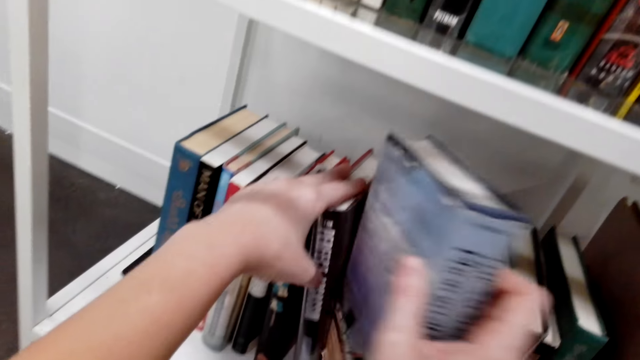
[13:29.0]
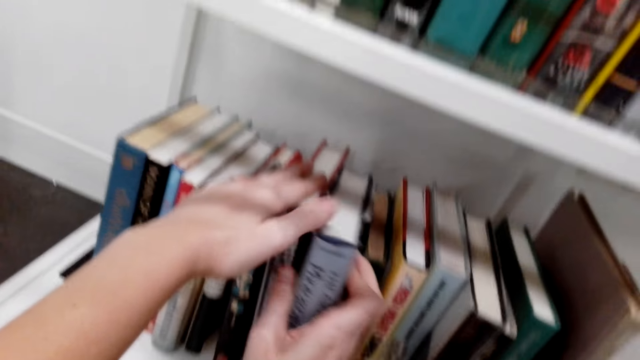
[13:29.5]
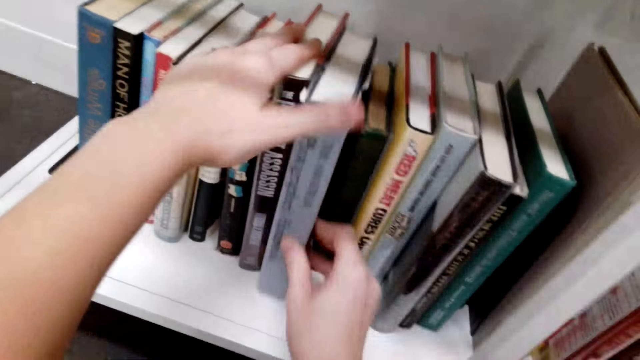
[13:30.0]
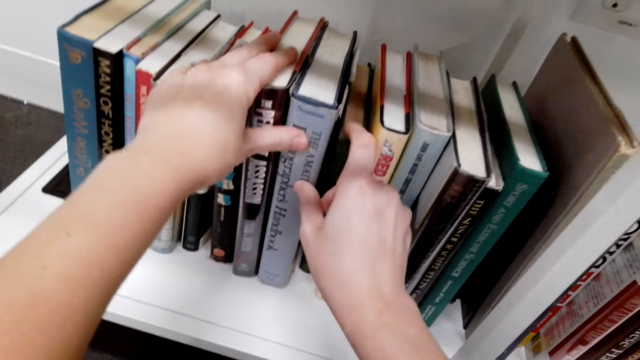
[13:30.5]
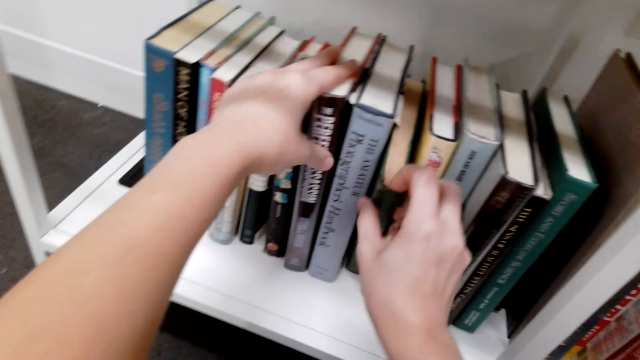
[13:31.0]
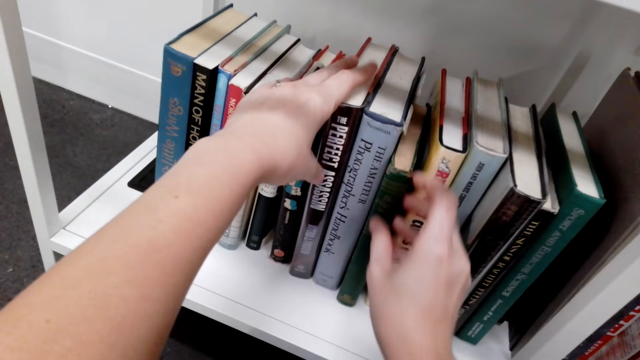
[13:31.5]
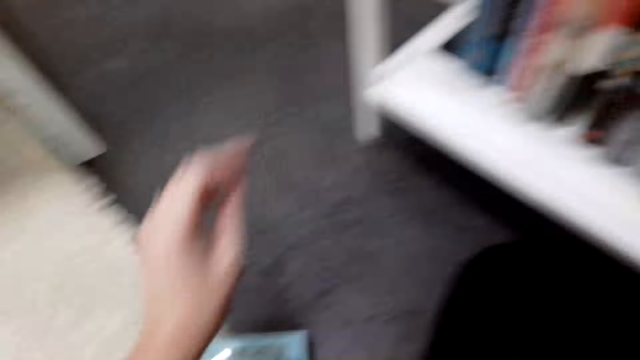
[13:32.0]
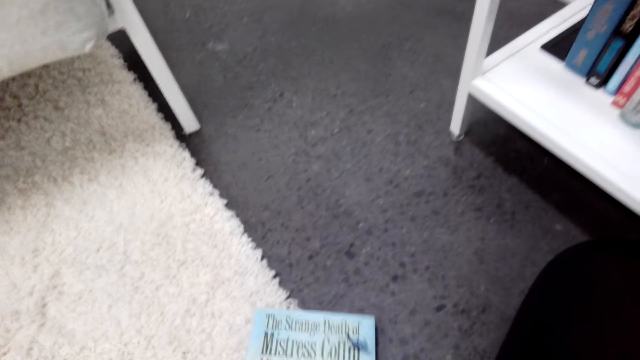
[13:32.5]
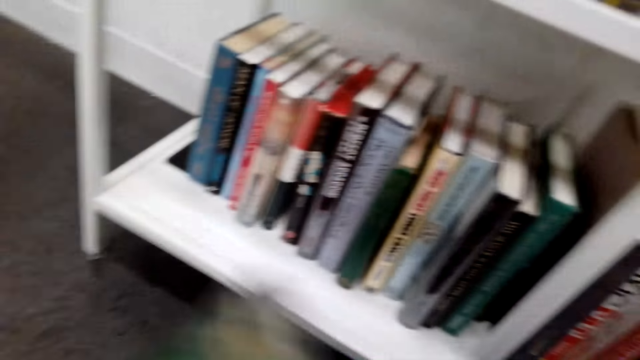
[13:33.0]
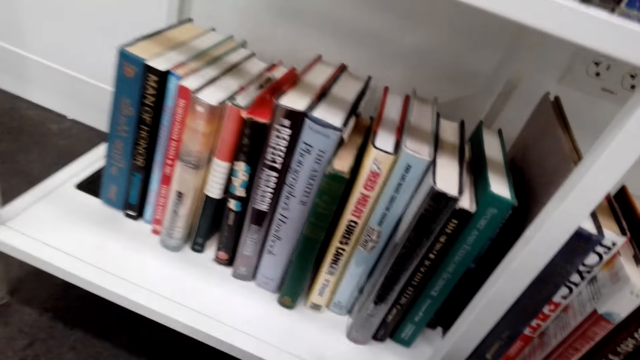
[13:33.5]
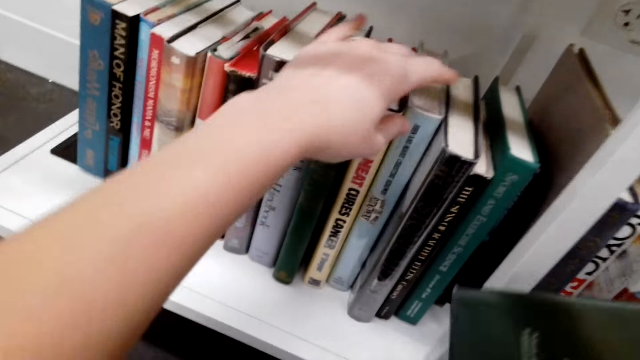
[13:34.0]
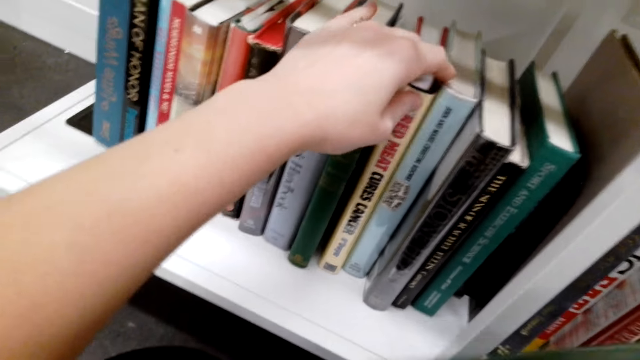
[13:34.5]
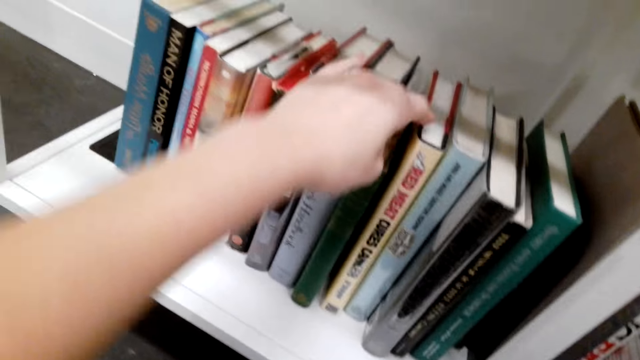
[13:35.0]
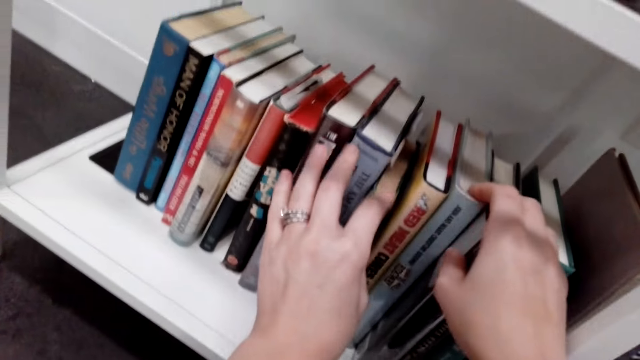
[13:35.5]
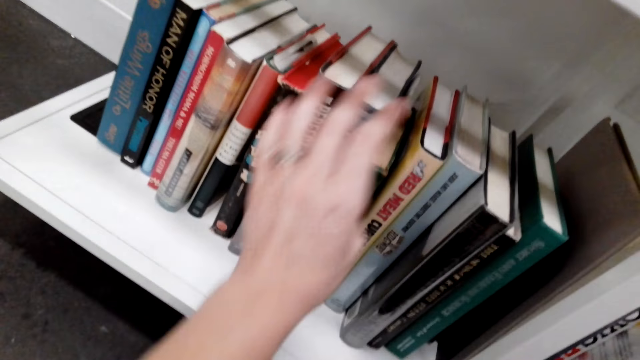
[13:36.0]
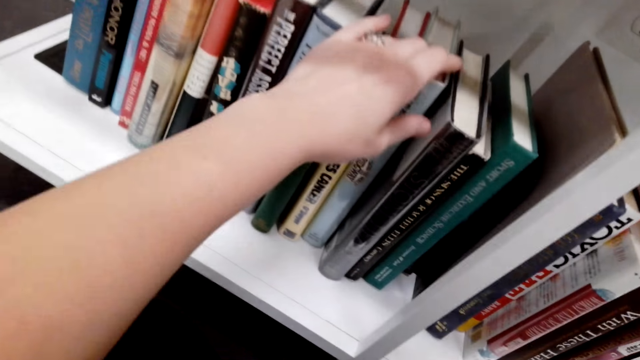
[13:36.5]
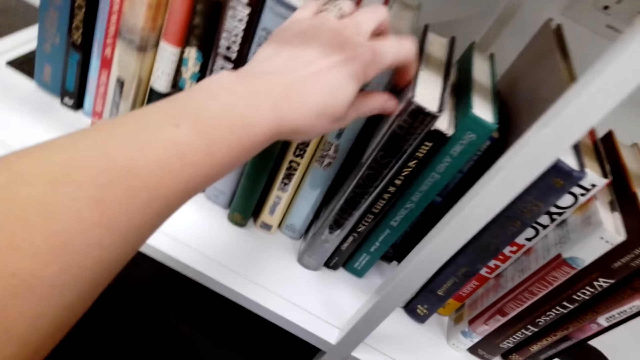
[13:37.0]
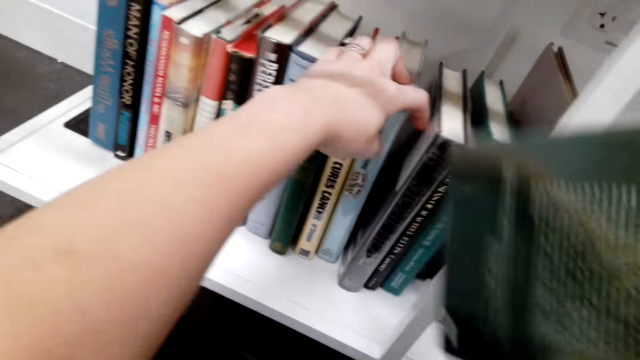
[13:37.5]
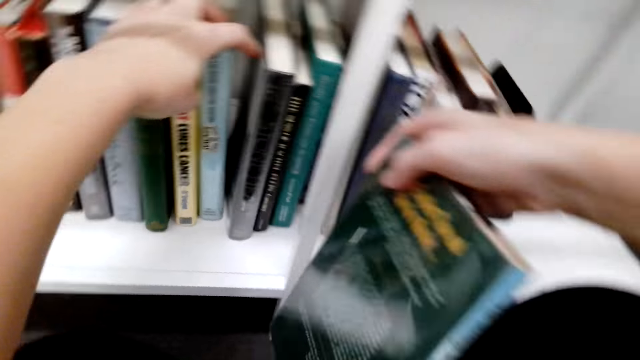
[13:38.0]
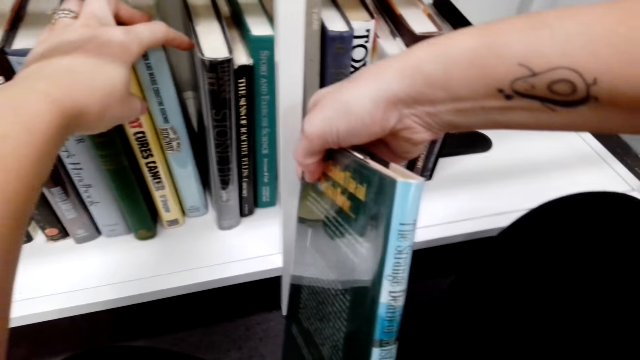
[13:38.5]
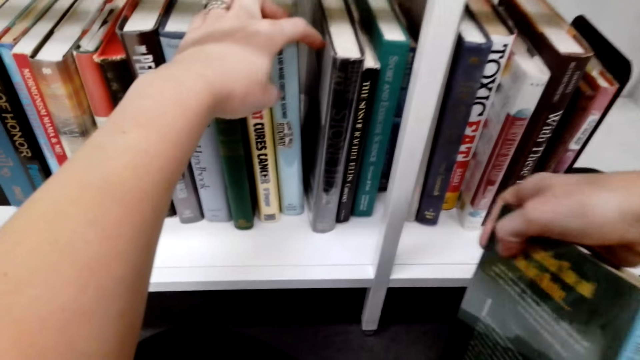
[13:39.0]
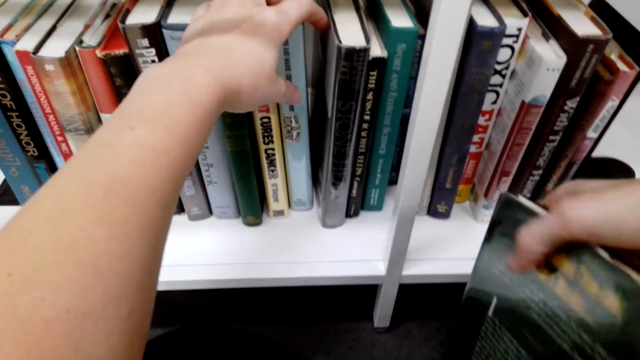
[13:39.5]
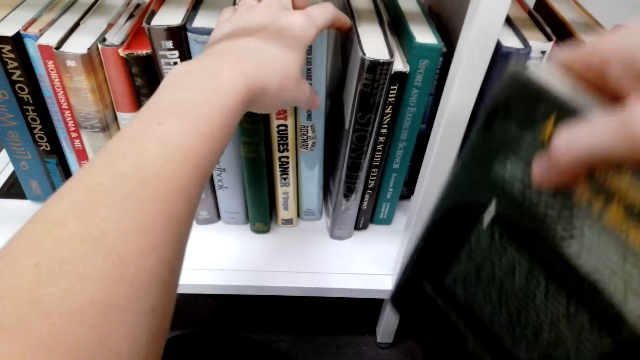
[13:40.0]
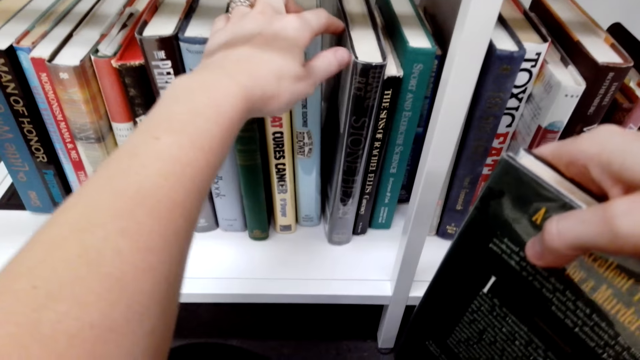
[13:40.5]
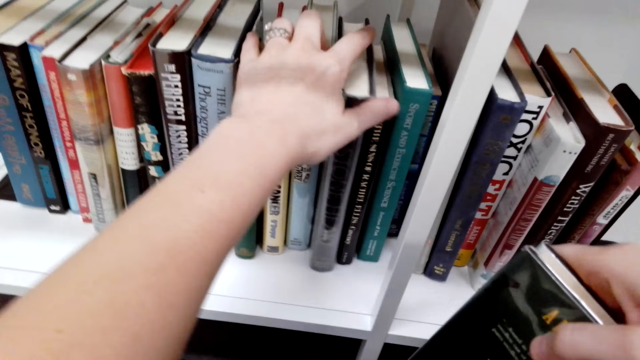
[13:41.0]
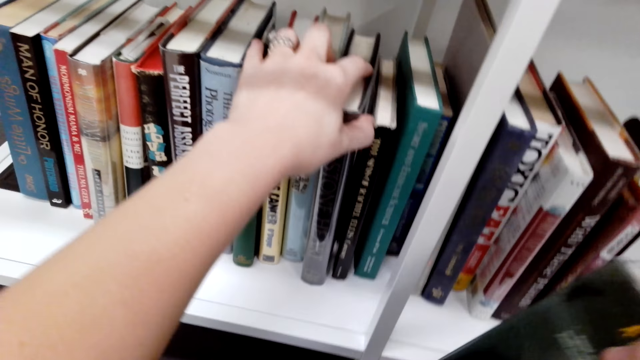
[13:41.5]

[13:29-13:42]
The camera wearer puts the book in the shelf. She moves the book in the shelf. She moves around. She picks a book on the ground. She moves around. She holds the book in the shelf. She puts the books on her lap. She moves the books in the shelf. She picks the book. She looks at the book. She moves the books in the shelf.

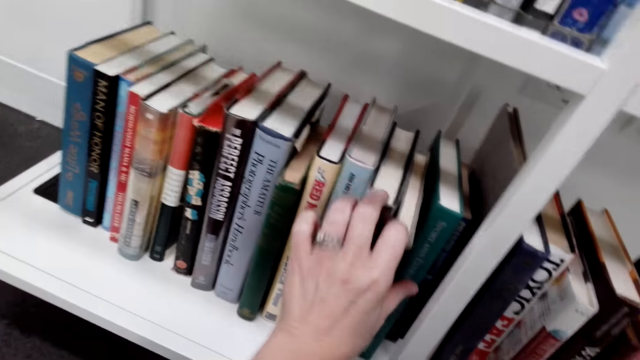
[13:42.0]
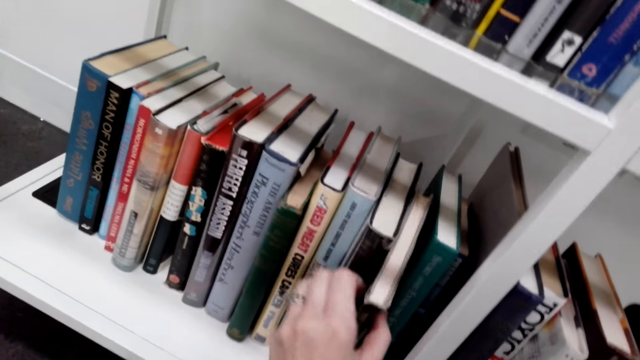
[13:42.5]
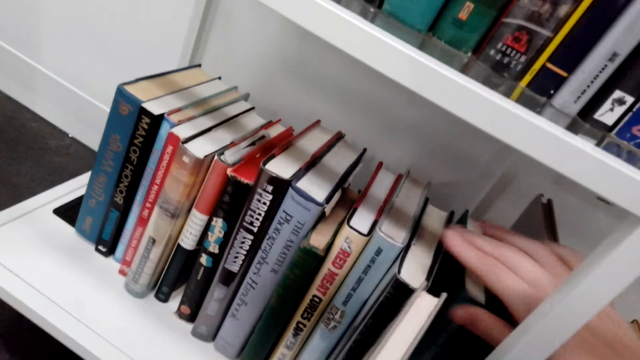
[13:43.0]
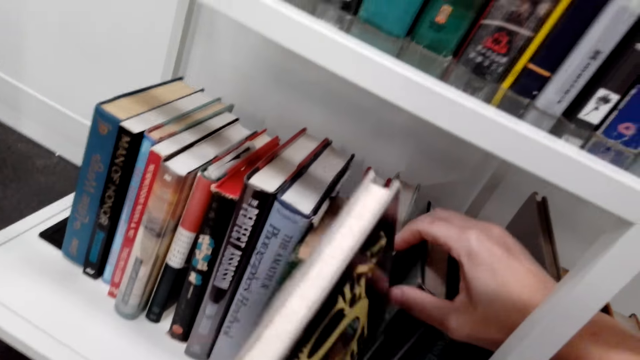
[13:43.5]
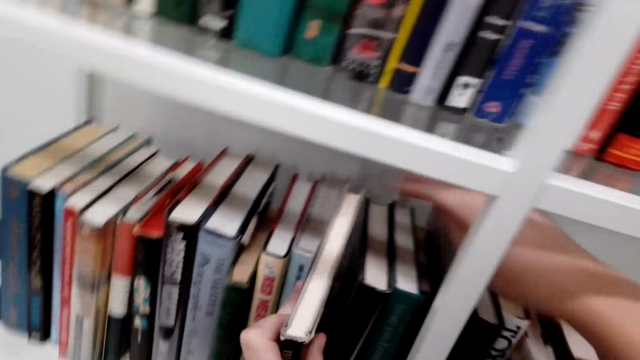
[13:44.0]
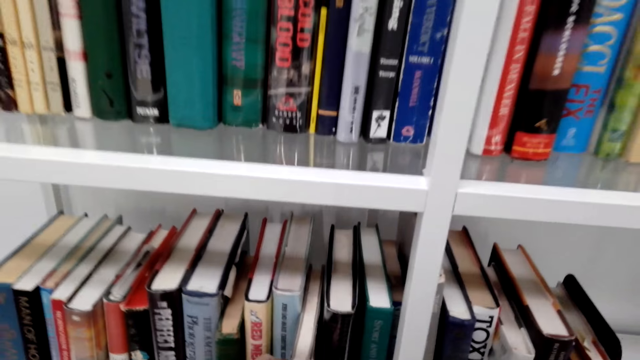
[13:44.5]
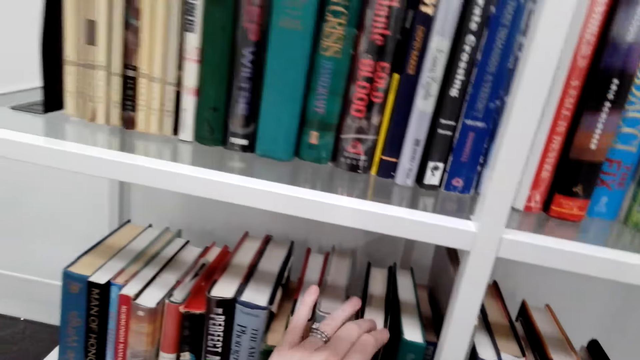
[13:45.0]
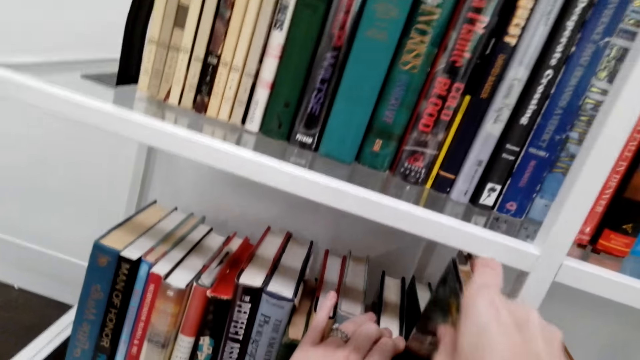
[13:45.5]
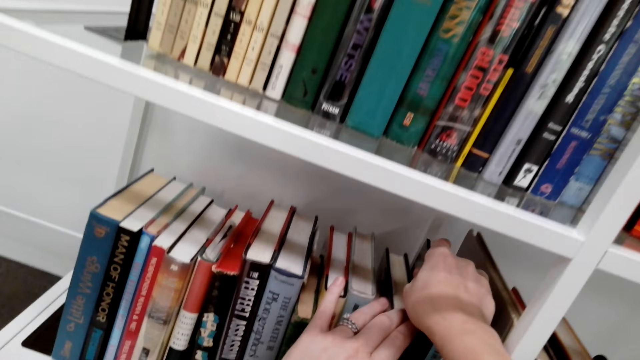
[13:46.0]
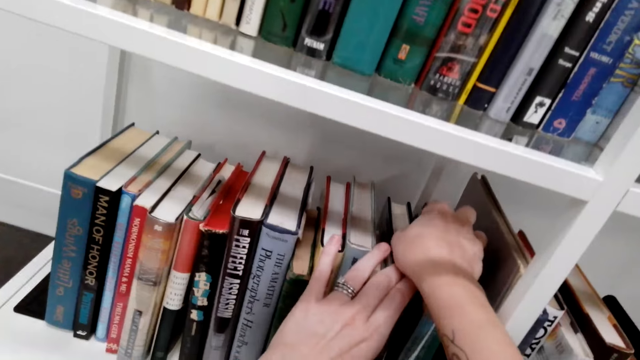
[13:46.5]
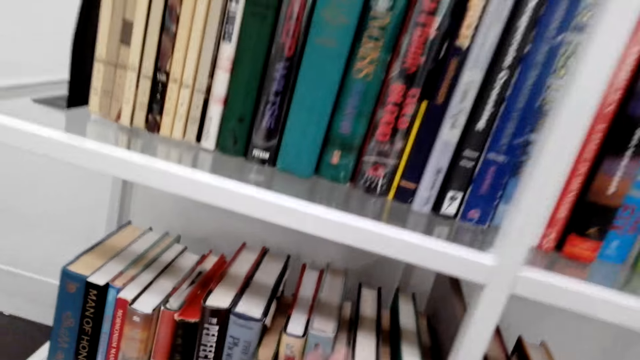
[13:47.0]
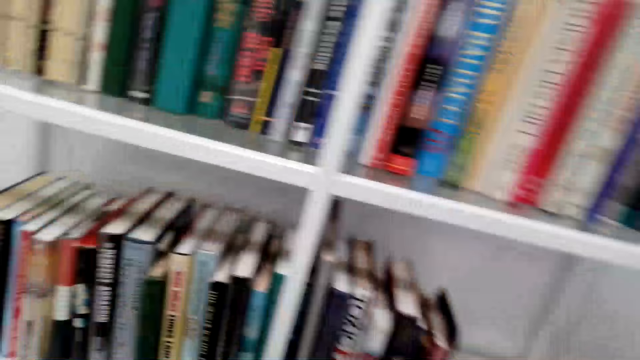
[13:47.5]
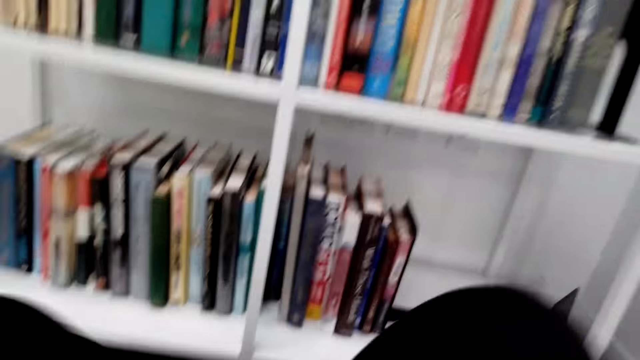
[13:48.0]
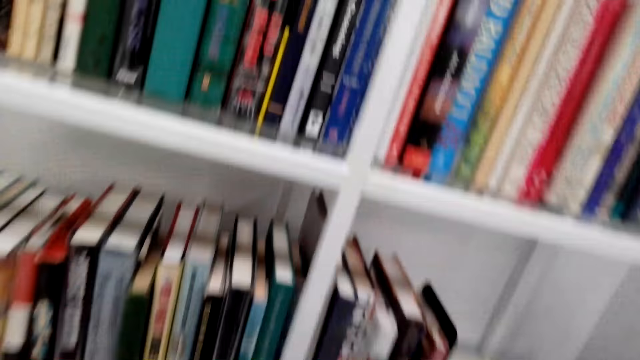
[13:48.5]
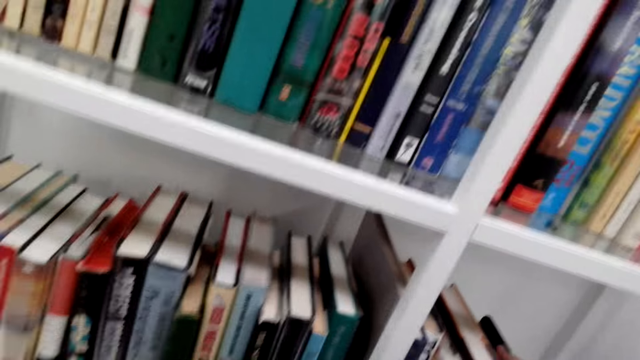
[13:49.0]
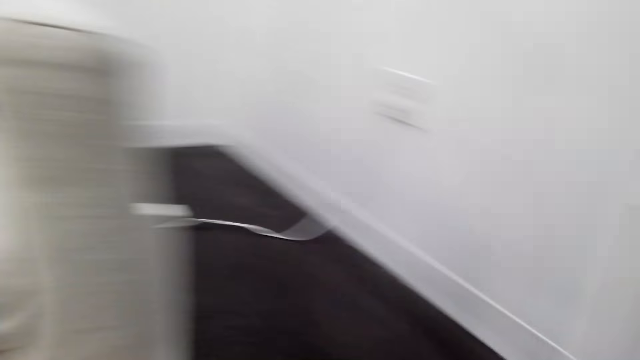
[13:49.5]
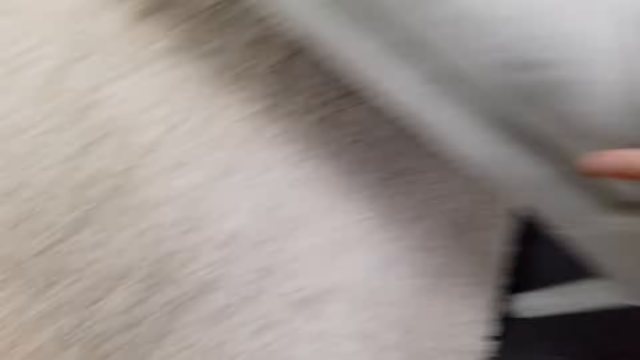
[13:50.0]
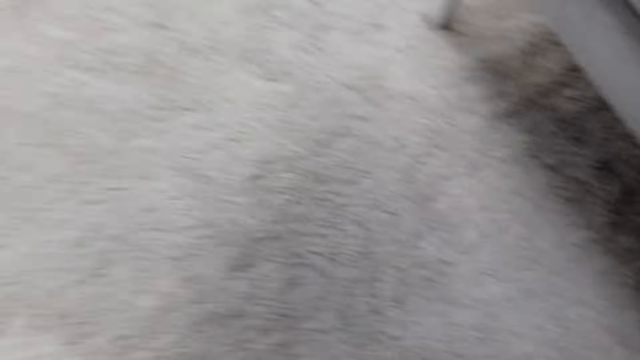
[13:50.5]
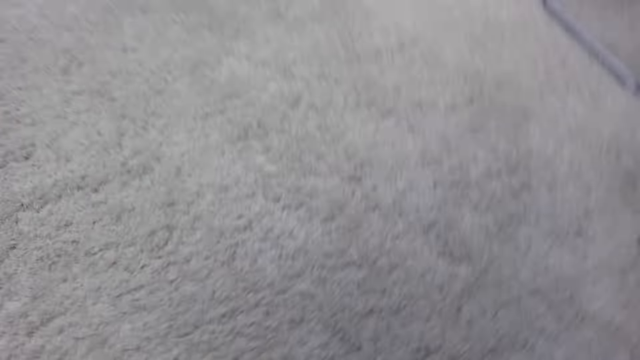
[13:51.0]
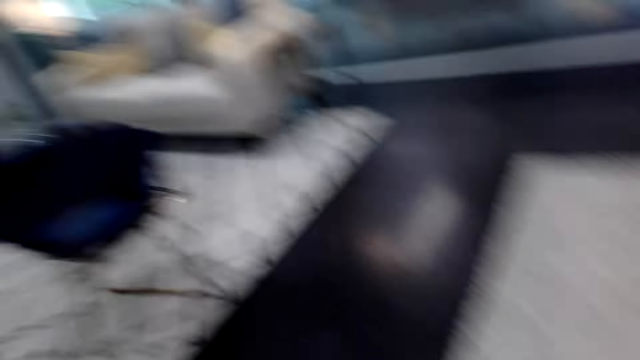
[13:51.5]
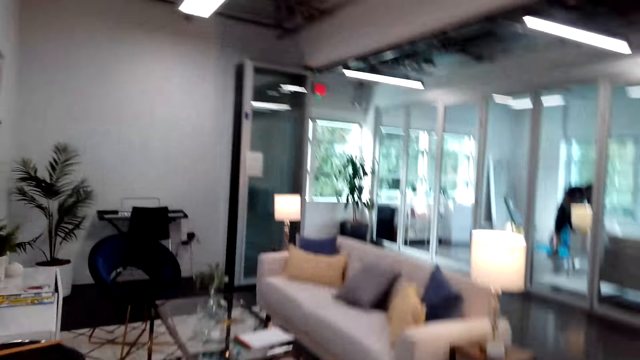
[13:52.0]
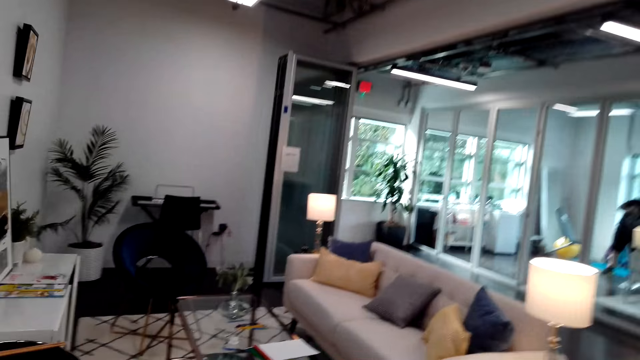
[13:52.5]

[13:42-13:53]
The camera wearer removes a book from the shelf. They move the books in the shelf. They put the book in the shelf. They put the book in the shelf again. They look around. They move around. They stand. They walk around. A man bends downwards.
